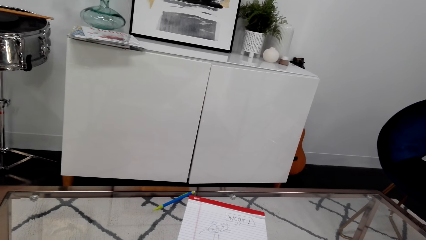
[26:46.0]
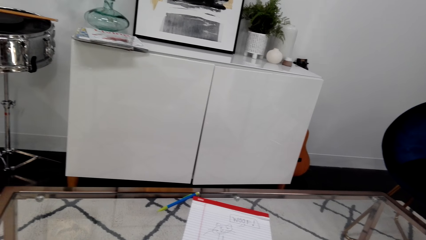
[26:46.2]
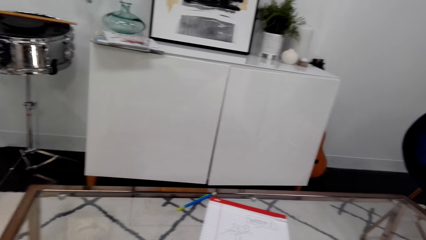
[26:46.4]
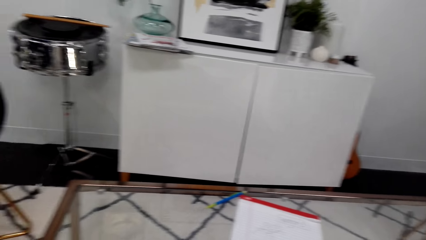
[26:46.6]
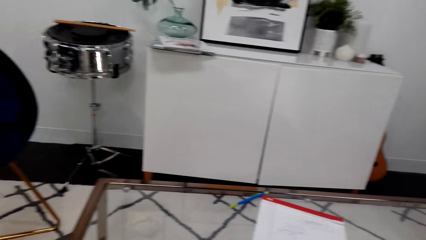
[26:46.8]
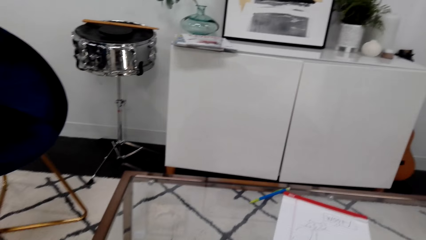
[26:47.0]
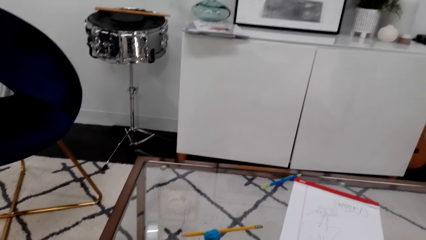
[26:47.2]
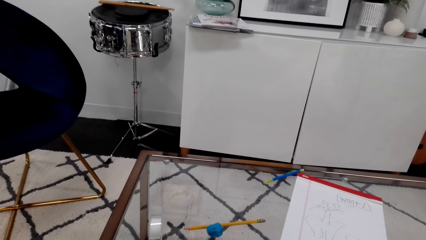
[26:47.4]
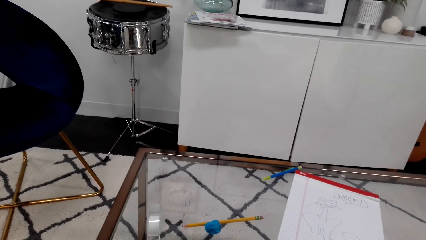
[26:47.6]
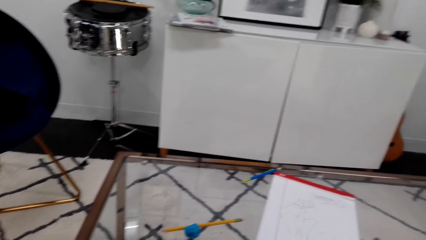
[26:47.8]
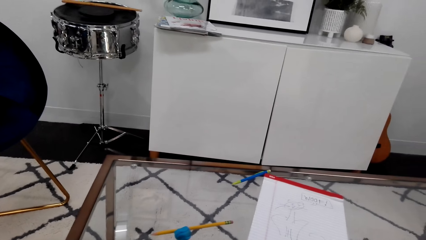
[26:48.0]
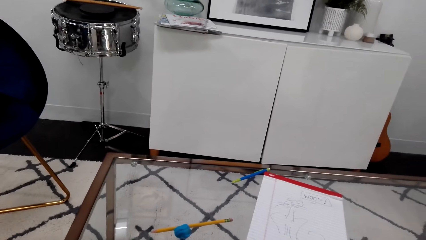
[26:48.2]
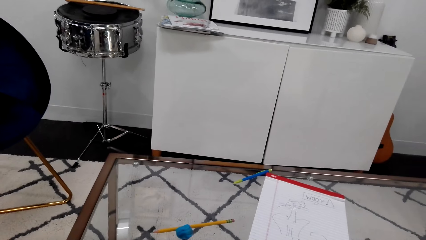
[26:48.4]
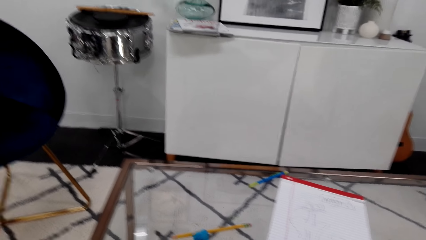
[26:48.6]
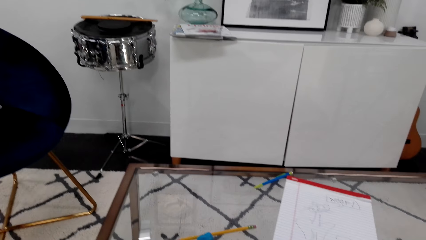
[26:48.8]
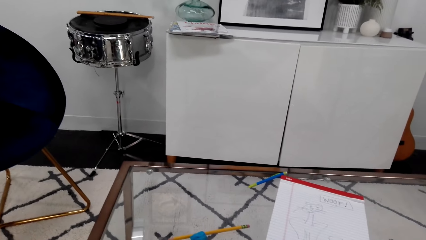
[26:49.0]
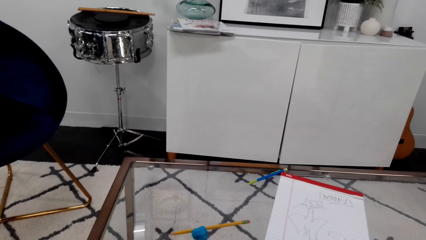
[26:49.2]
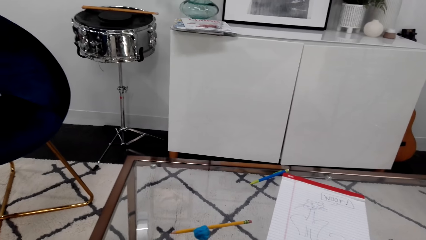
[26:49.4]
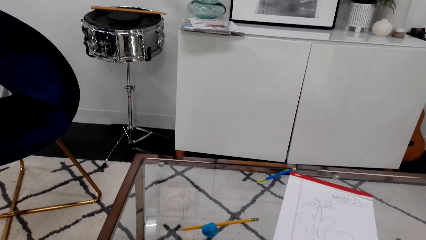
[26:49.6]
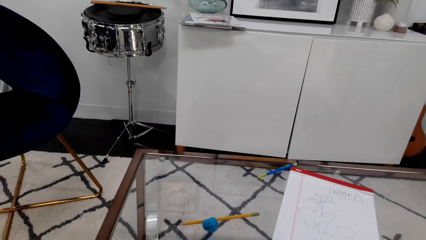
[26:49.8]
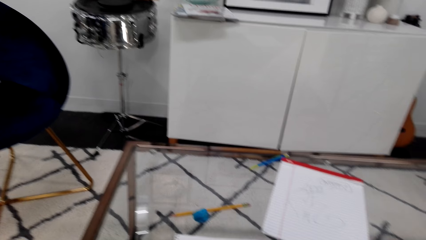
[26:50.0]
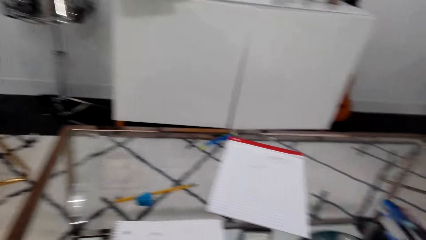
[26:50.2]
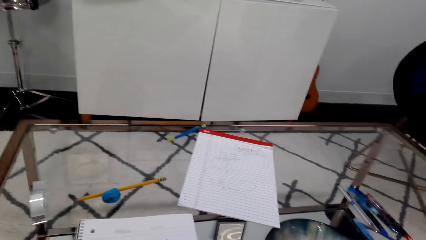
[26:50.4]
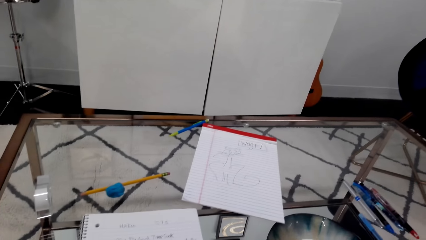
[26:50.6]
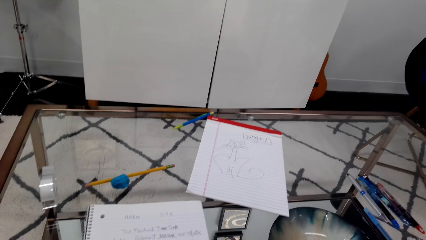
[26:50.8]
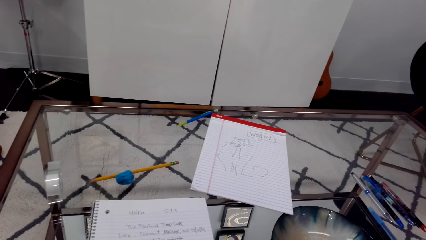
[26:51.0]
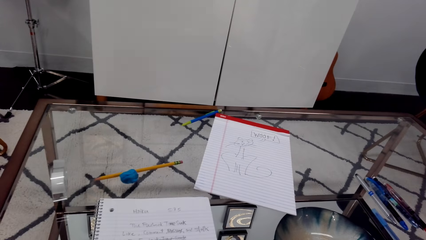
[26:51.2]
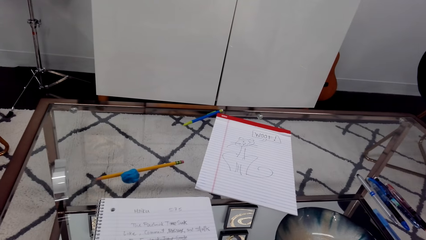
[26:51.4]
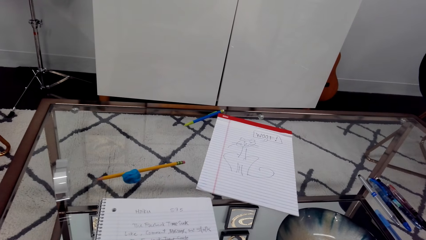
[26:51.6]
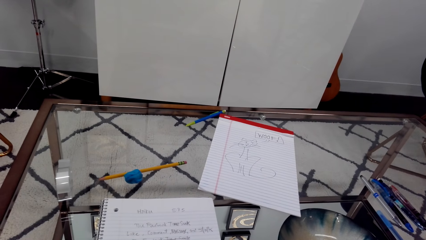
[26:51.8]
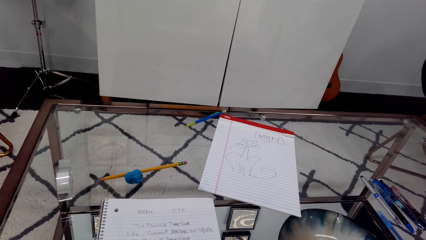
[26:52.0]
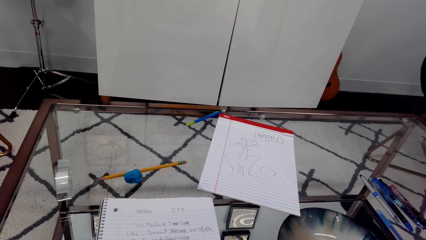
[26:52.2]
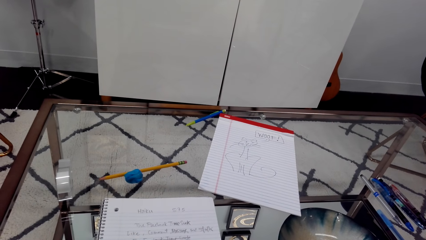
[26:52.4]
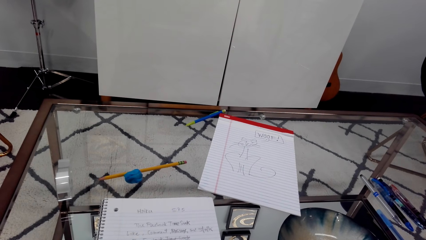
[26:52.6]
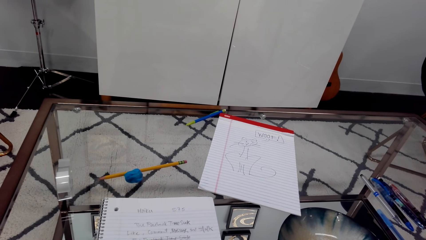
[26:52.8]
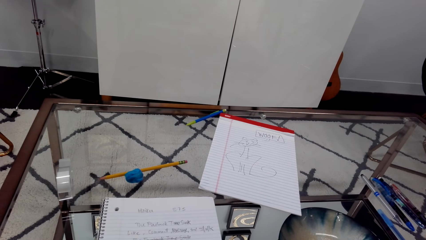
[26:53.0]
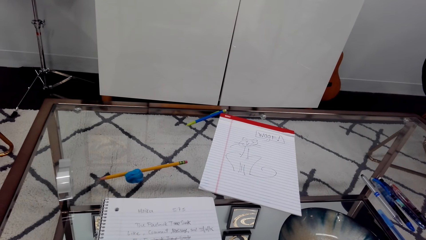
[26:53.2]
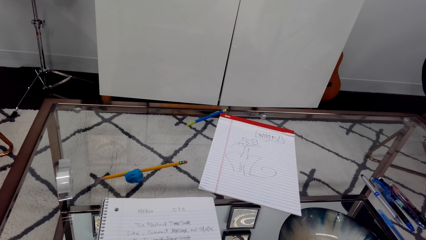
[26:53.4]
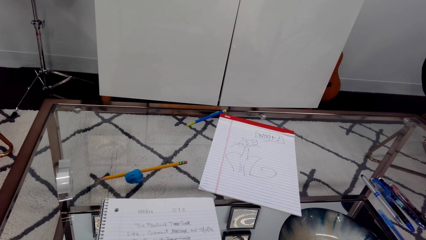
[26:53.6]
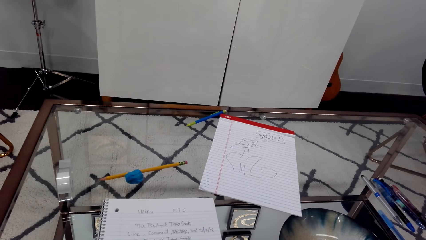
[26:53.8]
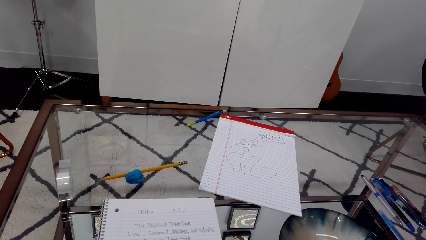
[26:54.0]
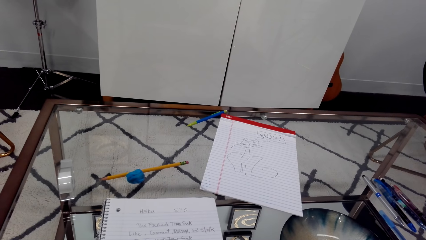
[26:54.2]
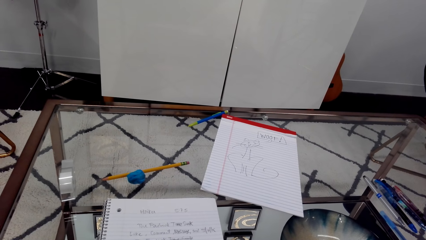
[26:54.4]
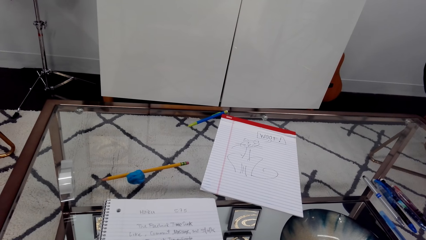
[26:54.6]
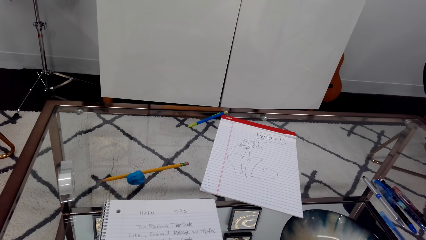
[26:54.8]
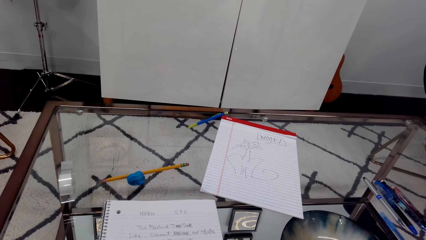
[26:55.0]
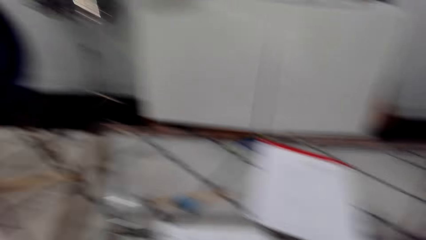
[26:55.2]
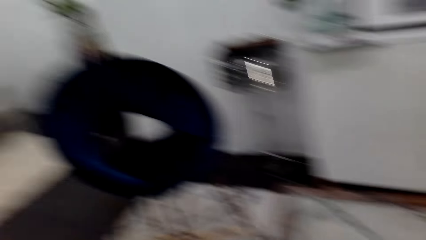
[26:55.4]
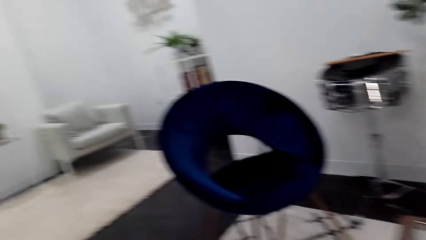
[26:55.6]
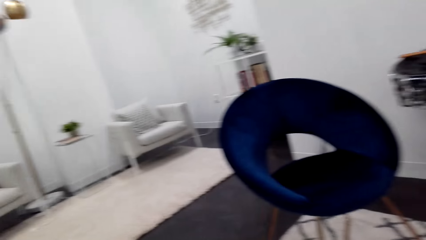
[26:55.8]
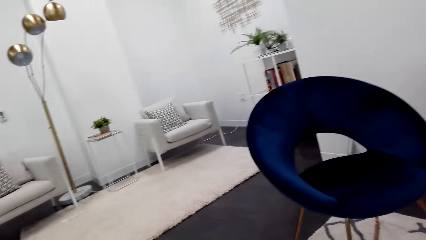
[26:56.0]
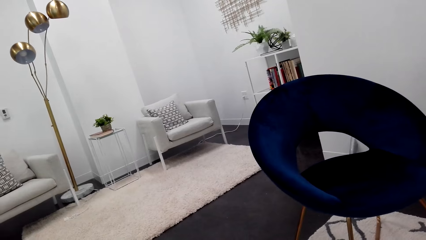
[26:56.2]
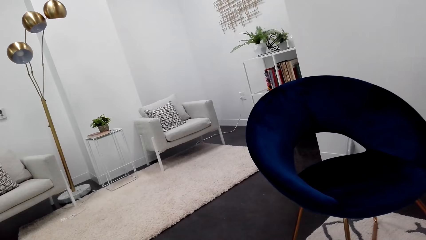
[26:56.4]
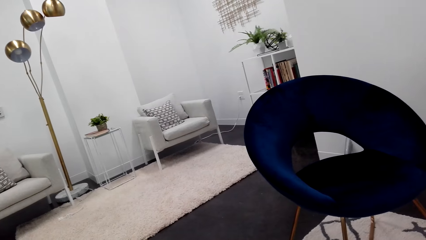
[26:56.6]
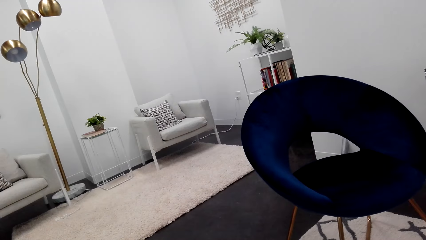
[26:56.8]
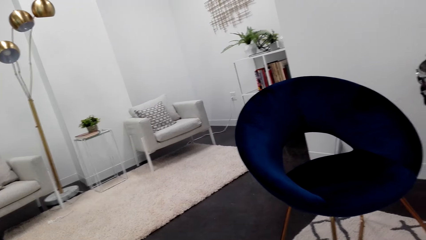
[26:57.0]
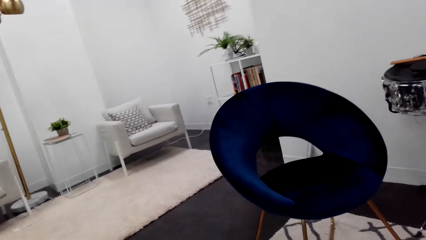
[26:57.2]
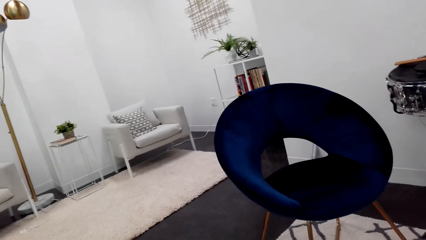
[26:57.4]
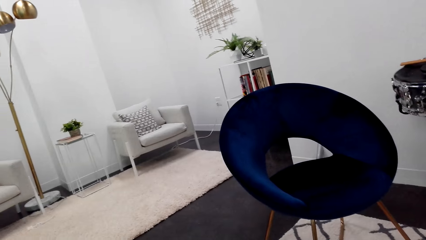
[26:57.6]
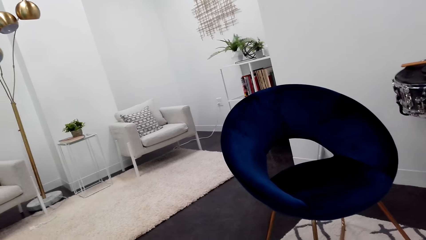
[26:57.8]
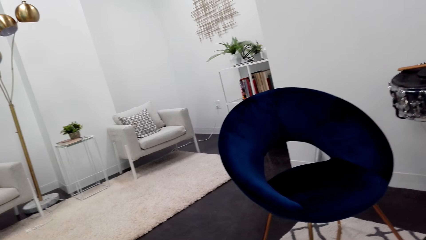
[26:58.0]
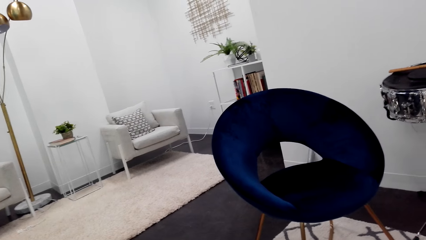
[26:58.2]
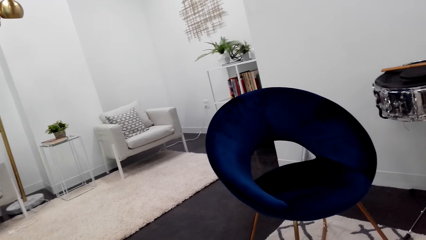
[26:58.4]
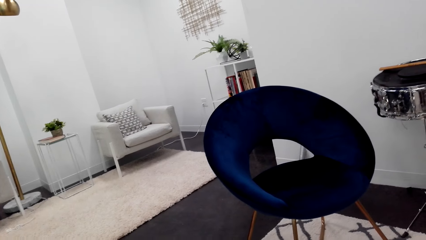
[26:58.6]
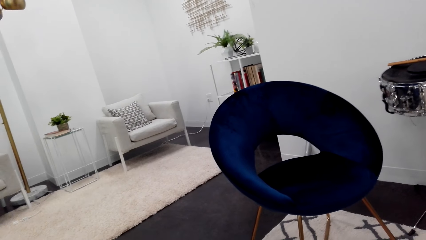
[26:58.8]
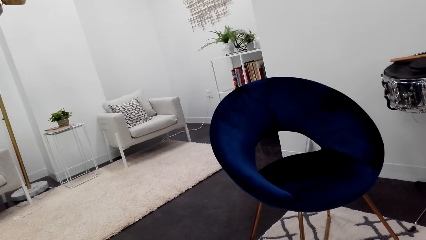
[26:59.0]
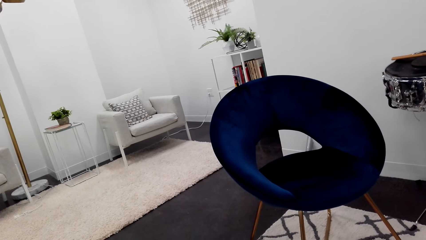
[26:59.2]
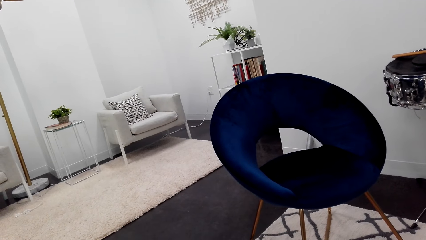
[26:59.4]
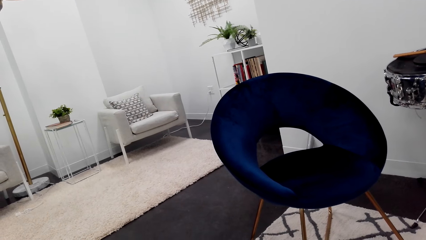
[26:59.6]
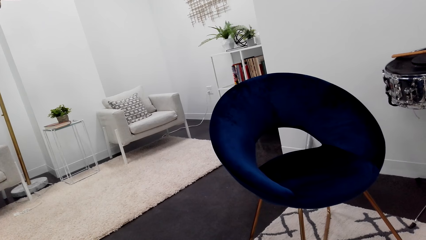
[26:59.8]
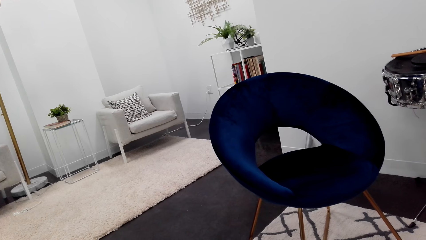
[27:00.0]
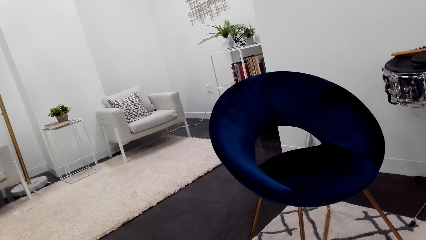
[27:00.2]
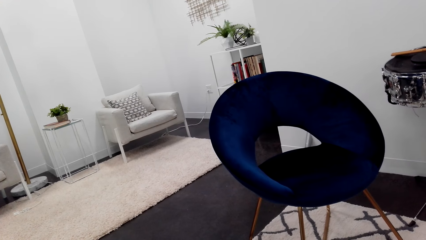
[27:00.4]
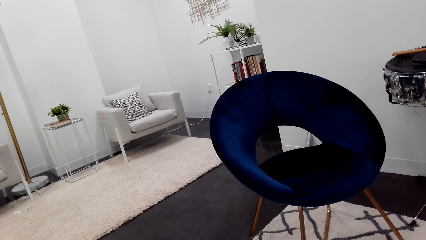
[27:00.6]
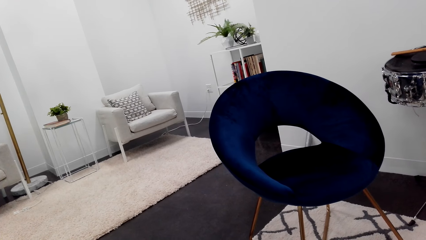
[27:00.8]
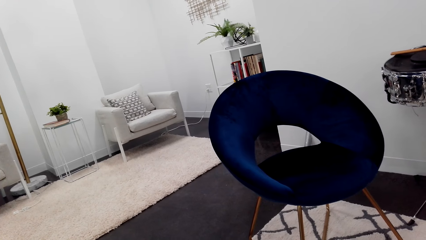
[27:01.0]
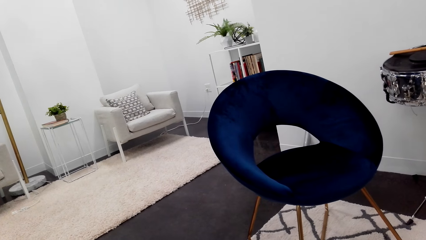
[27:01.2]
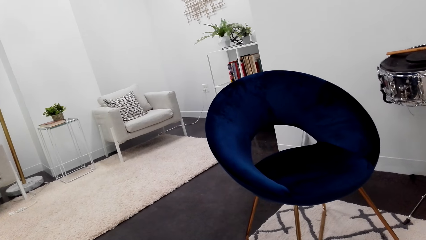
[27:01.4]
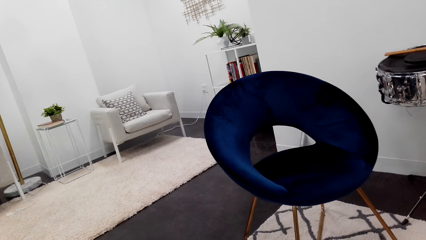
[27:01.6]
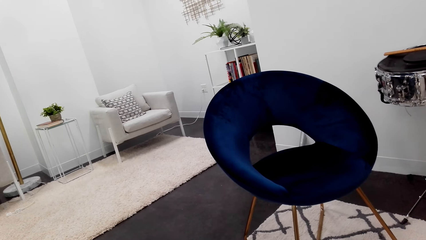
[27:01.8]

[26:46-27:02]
The camera wearer looks at the other side of the room.
